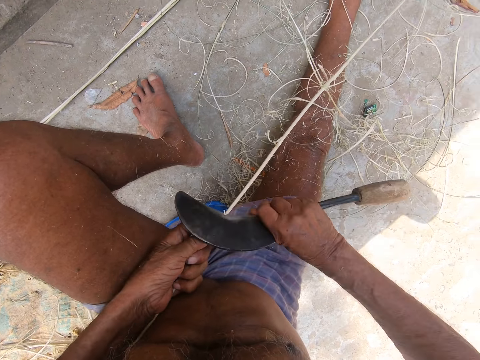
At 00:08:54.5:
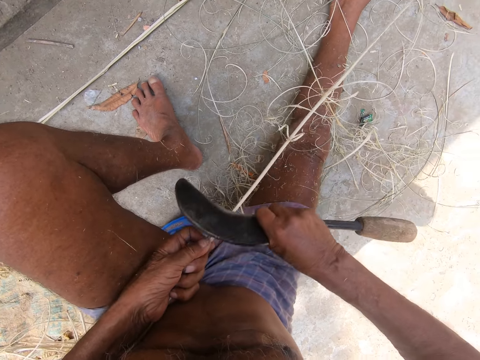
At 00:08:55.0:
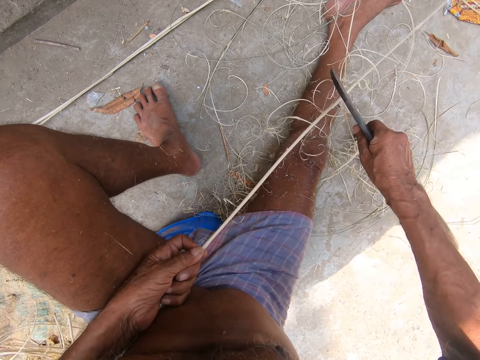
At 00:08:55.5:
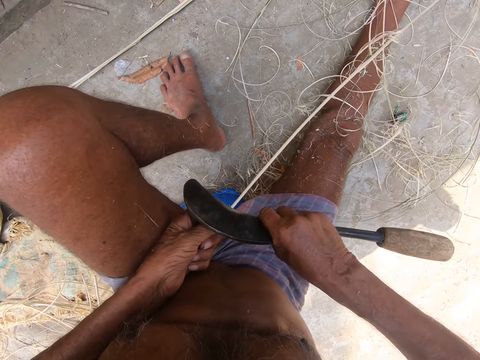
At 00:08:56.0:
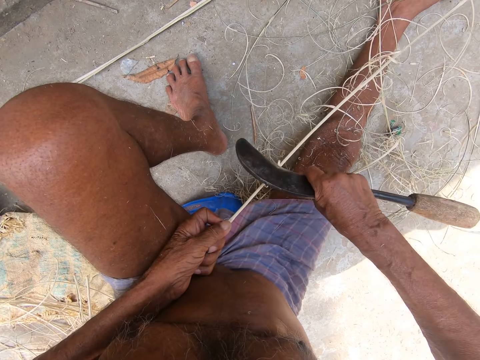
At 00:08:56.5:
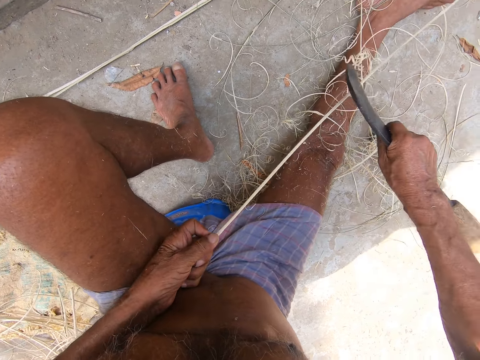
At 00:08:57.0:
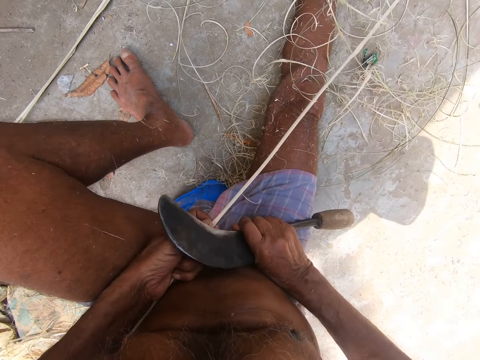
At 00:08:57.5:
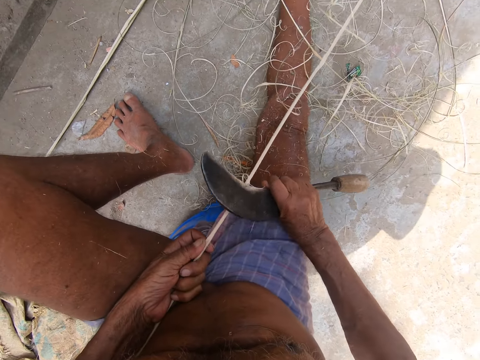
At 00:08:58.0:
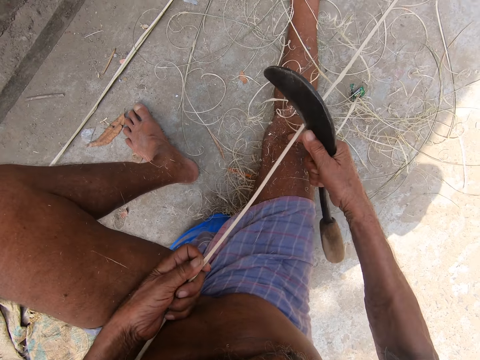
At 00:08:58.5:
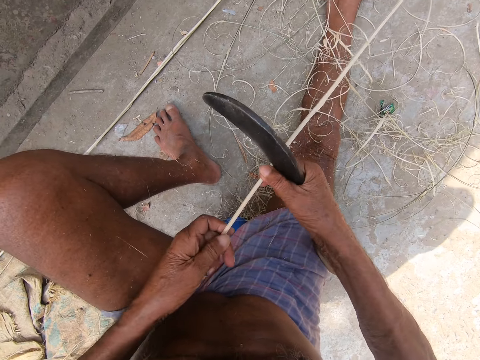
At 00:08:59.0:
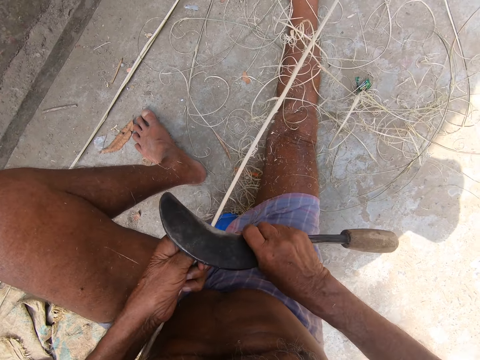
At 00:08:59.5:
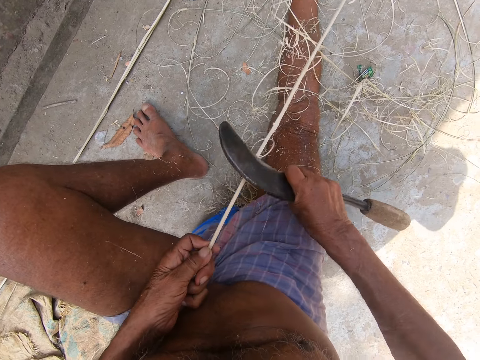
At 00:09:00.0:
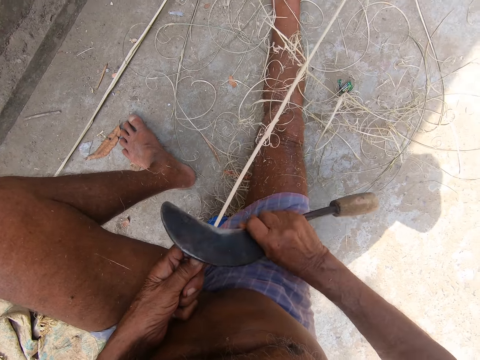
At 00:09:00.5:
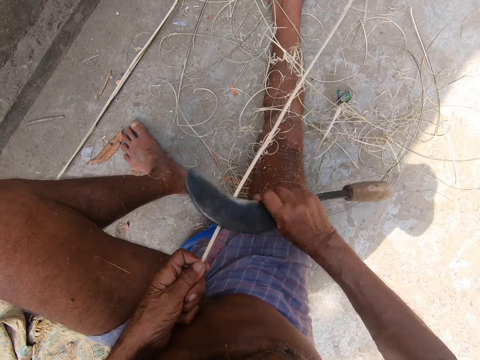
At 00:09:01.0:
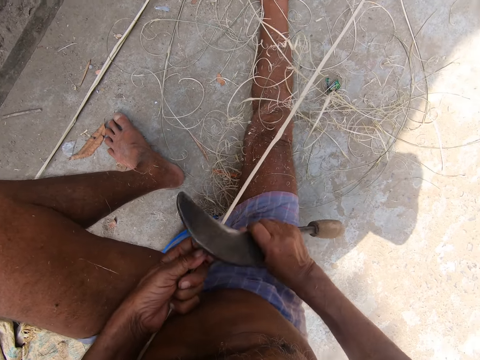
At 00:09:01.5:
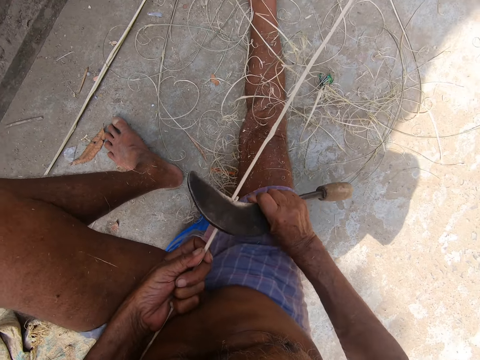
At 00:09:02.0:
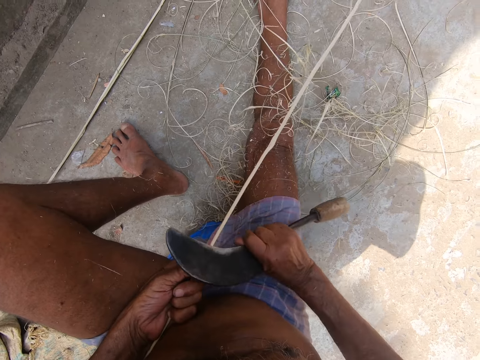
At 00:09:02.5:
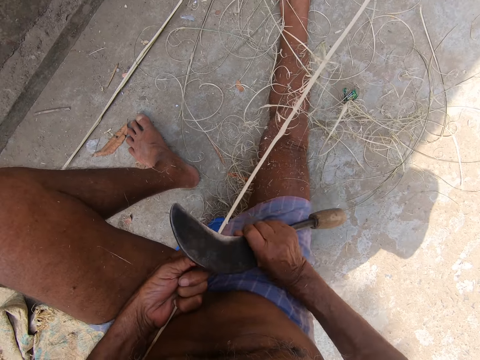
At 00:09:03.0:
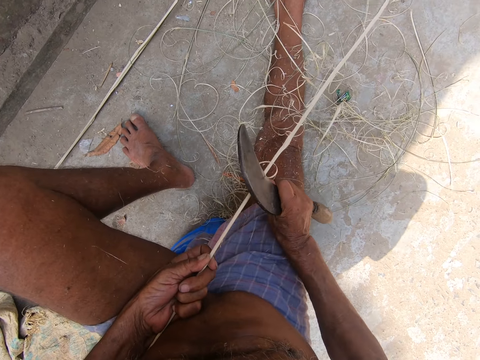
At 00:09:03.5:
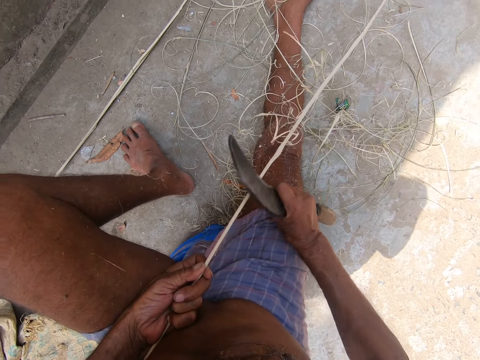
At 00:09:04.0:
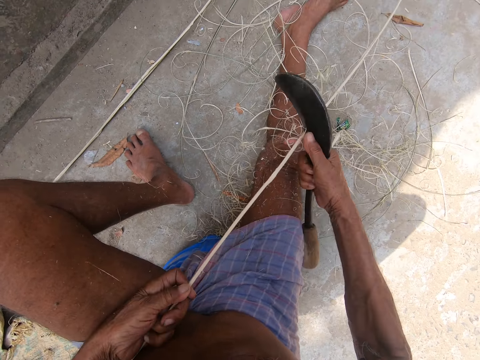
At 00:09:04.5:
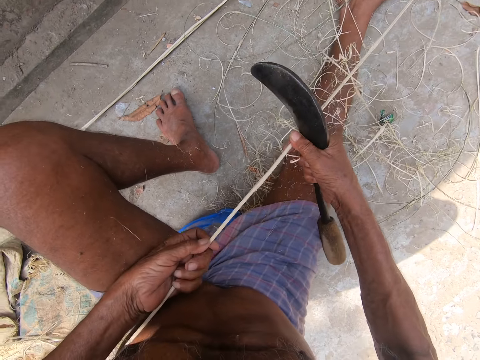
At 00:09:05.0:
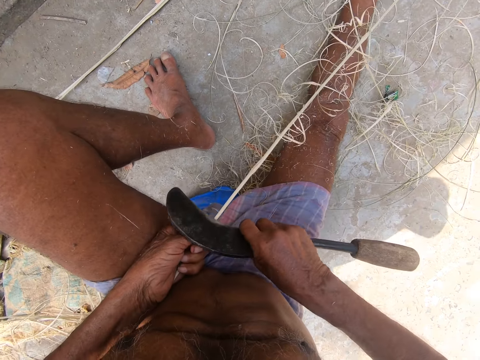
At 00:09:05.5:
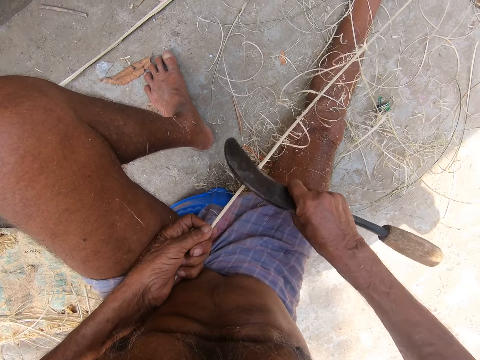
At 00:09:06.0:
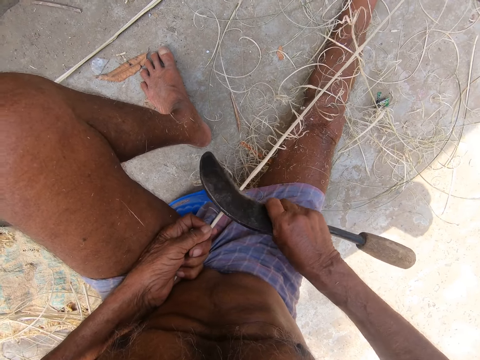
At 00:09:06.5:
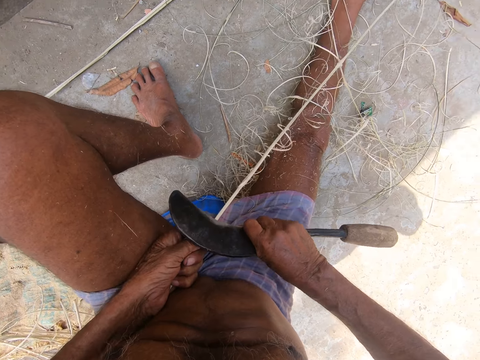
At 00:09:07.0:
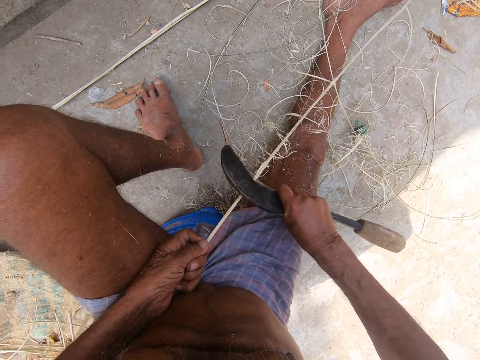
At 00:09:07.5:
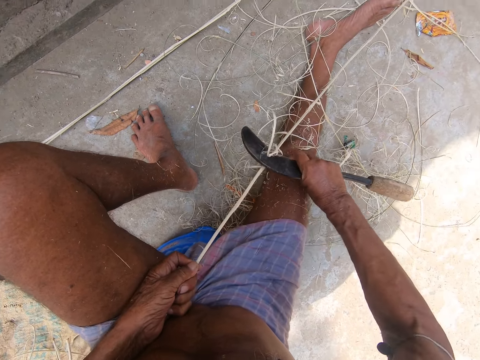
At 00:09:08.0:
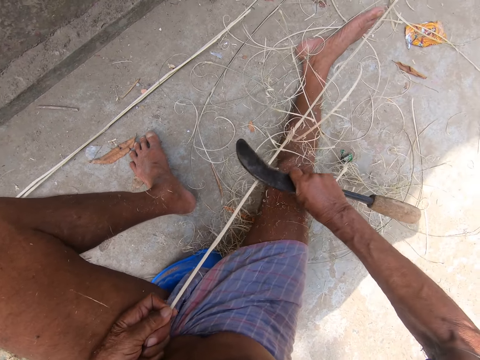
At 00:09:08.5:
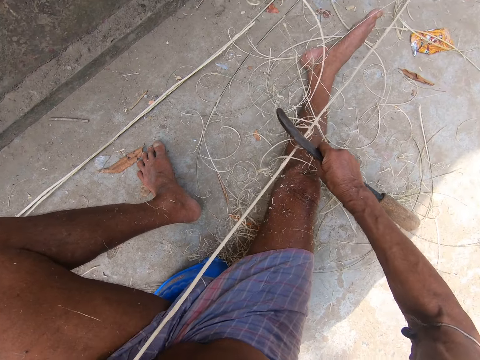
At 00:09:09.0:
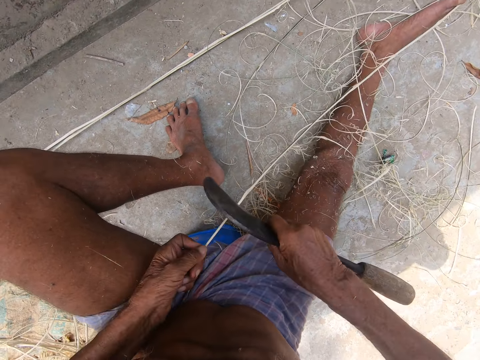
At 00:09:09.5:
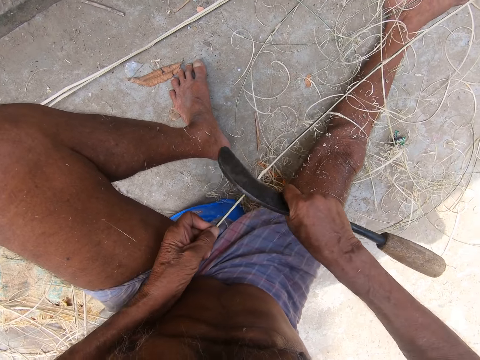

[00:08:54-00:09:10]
The camera wearer adjusts a twig. They peel bark from twigs with a sickle. They adjust the twig. They peel bark from the twigs with the sickle.

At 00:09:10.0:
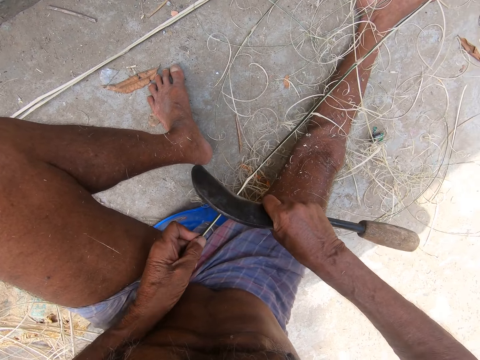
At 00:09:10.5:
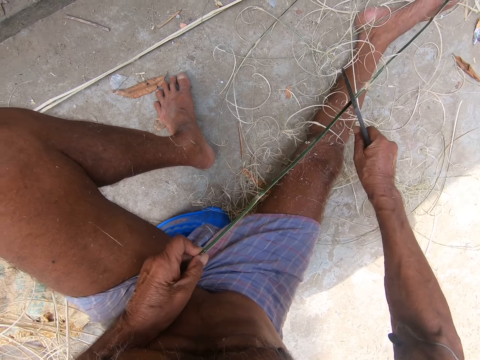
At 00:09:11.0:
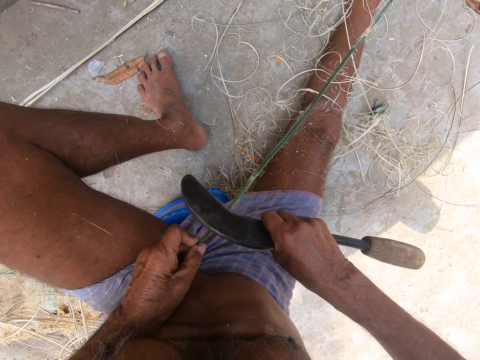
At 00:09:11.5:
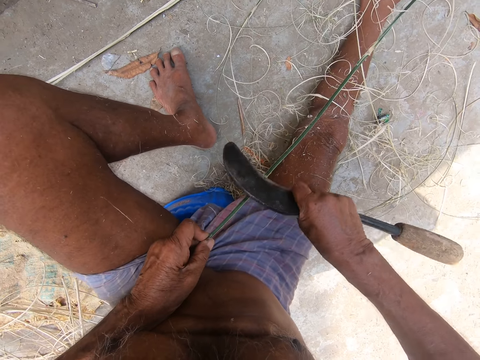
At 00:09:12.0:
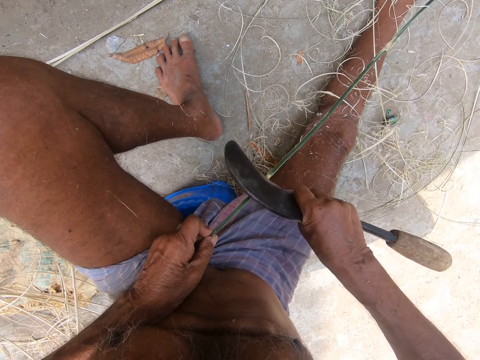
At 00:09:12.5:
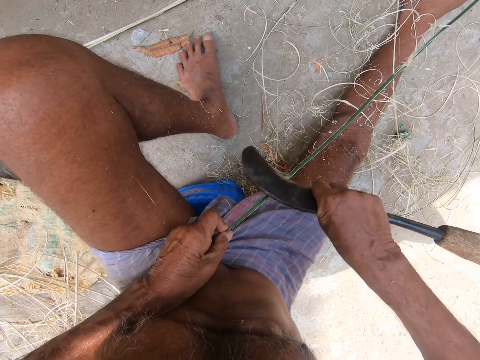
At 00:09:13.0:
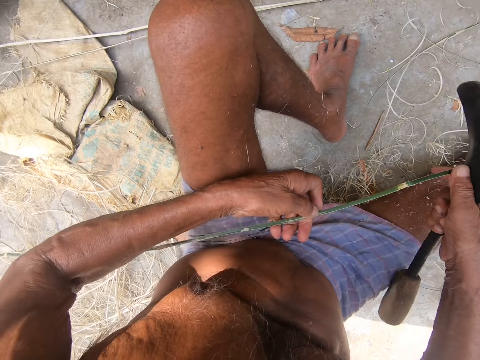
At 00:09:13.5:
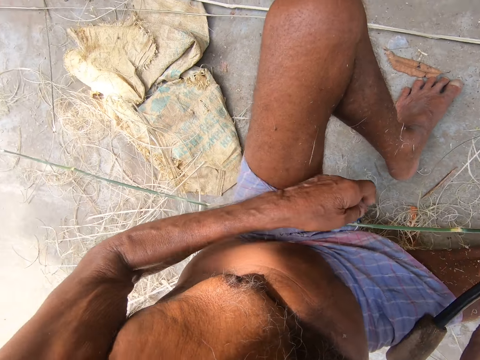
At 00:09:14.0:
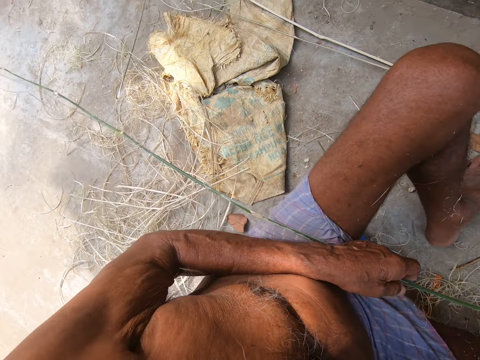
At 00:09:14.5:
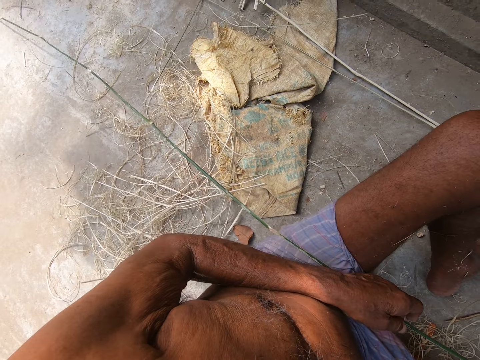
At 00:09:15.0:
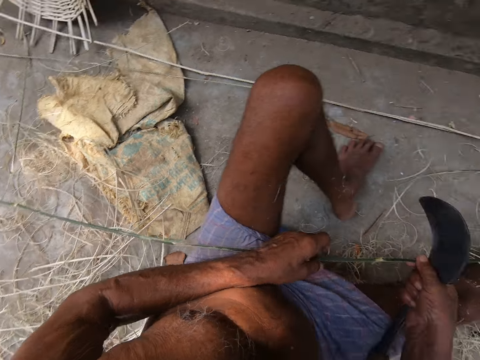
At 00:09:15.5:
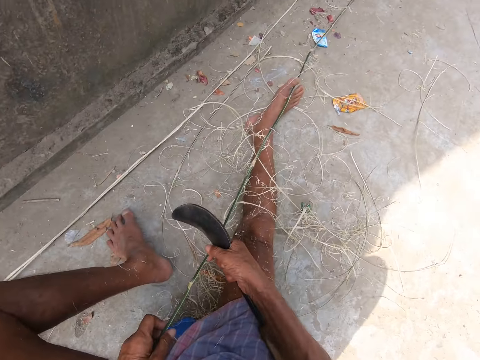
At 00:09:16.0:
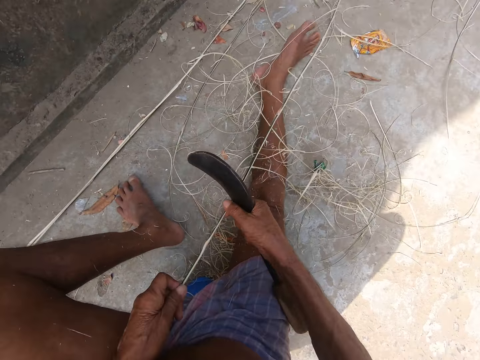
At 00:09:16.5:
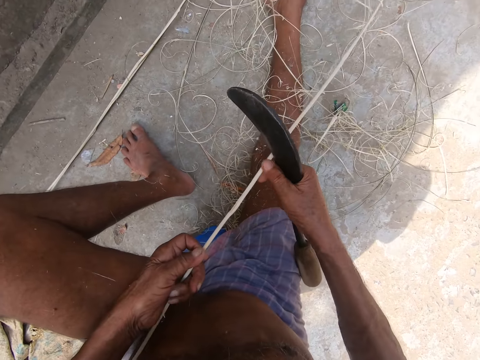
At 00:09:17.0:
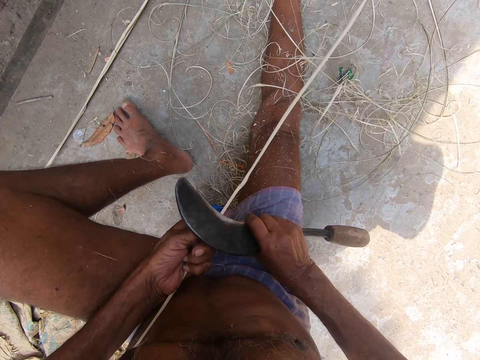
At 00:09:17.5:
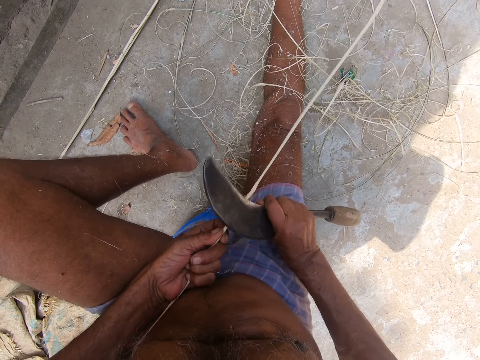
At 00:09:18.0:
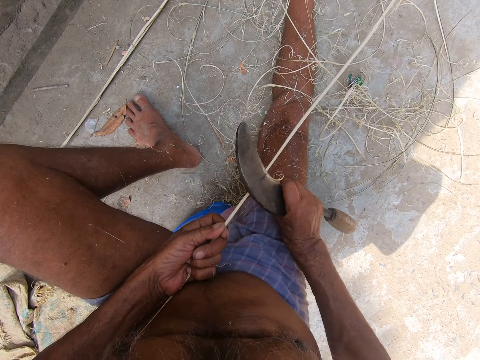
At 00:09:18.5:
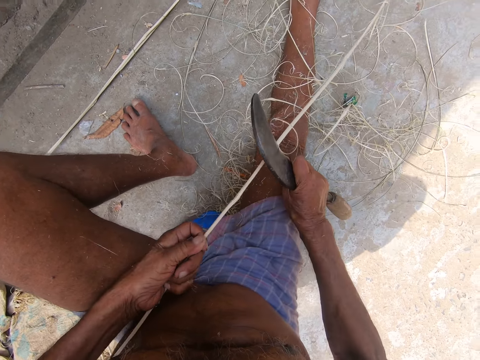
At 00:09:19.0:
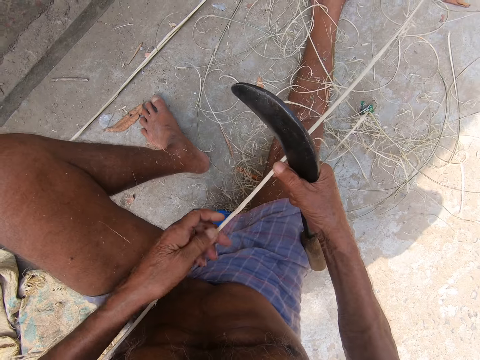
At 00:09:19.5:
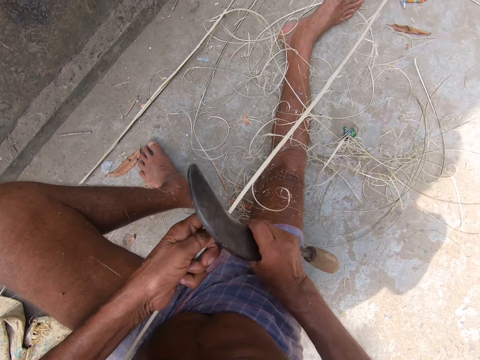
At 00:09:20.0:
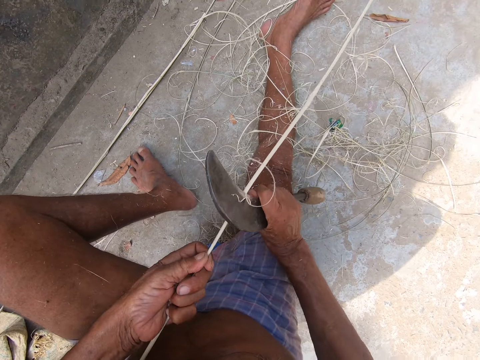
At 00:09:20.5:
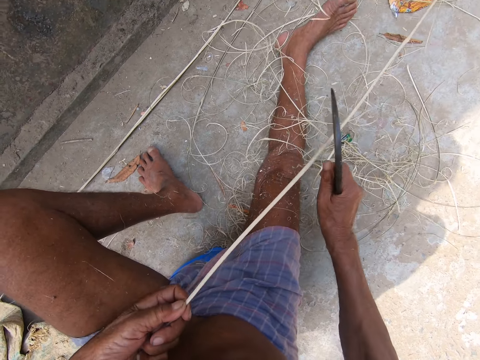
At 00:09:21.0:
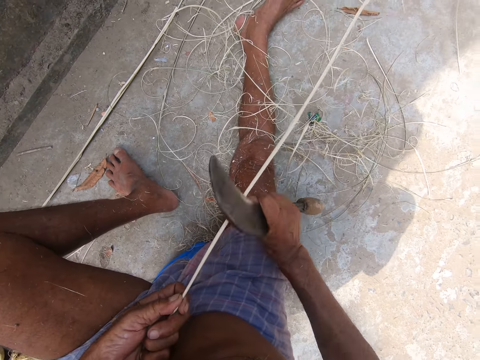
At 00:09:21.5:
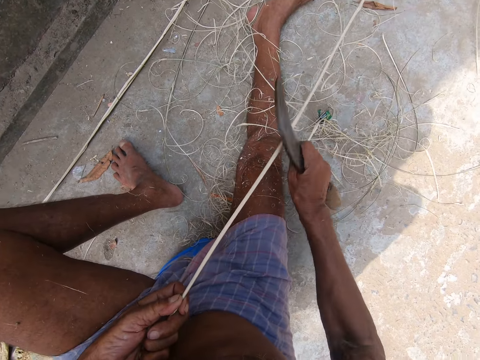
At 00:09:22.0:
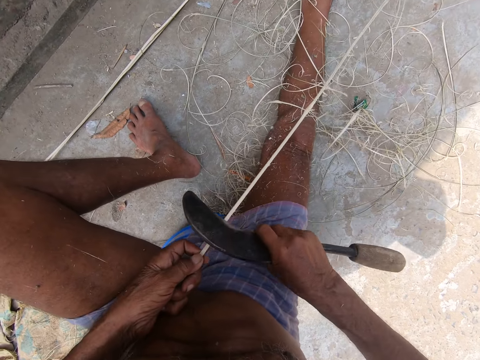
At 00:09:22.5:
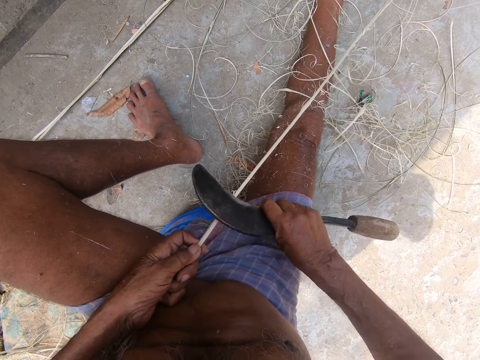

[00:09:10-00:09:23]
The camera wearer adjusts a twig. They peel the stick.
